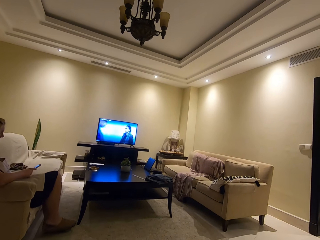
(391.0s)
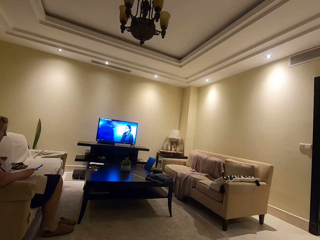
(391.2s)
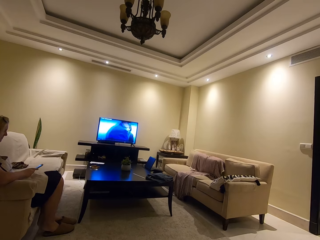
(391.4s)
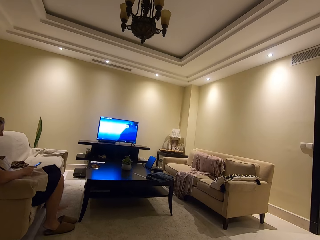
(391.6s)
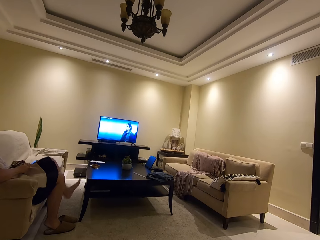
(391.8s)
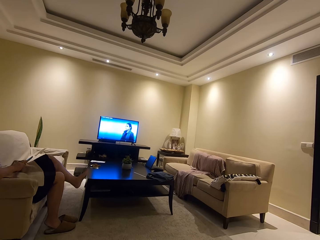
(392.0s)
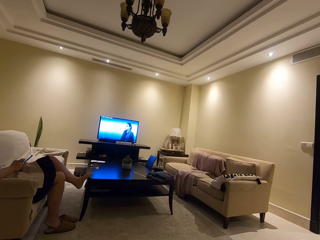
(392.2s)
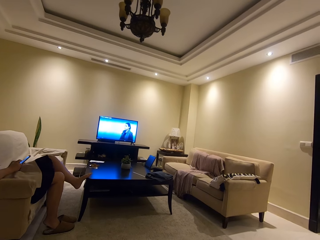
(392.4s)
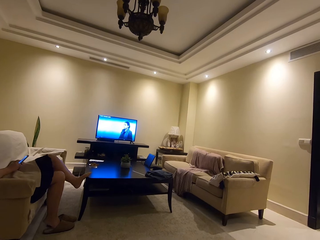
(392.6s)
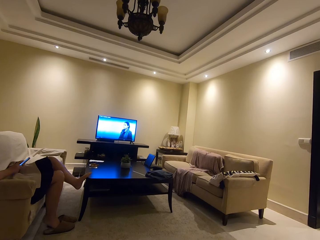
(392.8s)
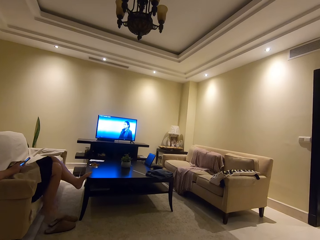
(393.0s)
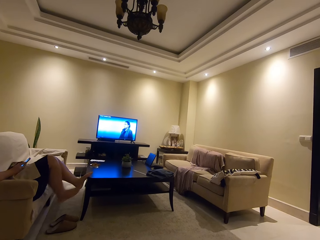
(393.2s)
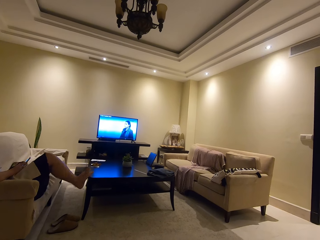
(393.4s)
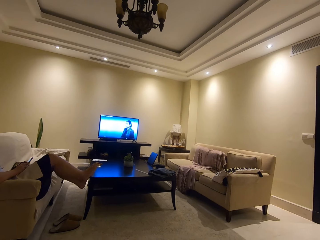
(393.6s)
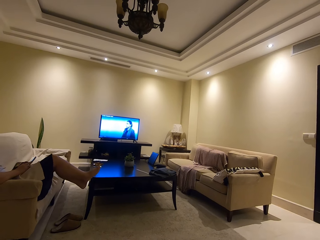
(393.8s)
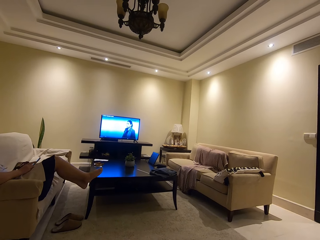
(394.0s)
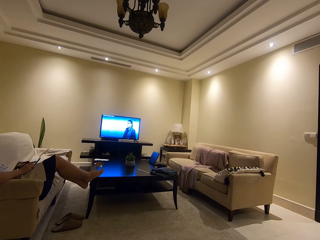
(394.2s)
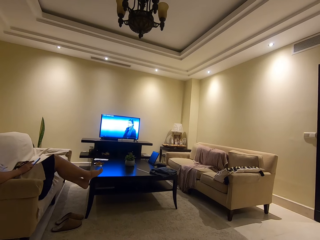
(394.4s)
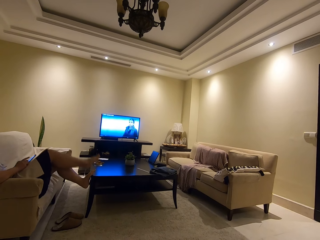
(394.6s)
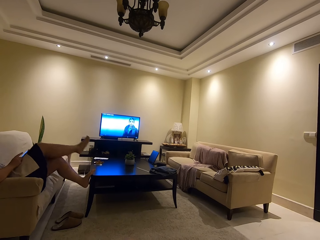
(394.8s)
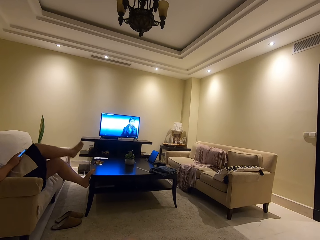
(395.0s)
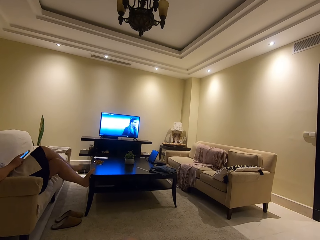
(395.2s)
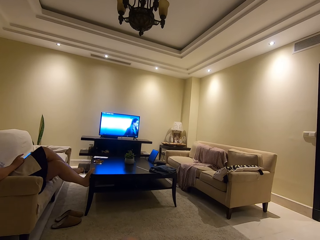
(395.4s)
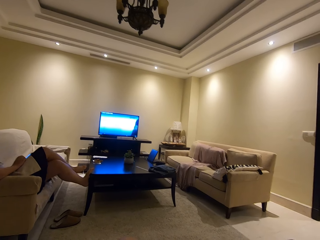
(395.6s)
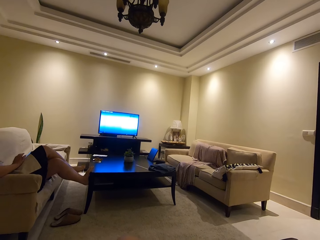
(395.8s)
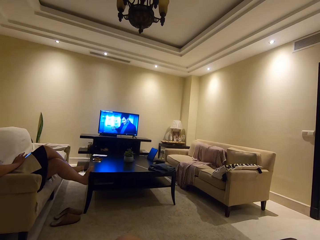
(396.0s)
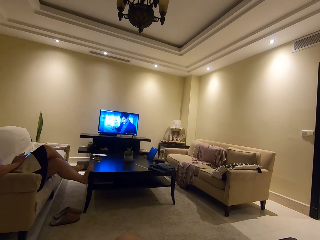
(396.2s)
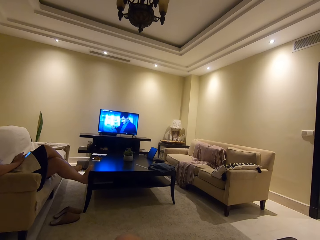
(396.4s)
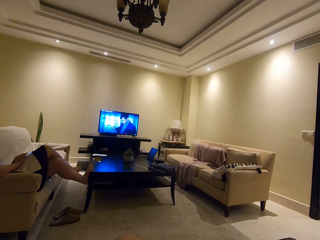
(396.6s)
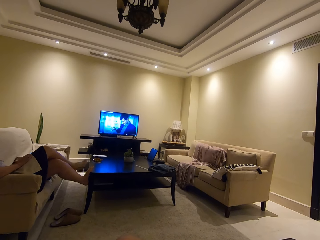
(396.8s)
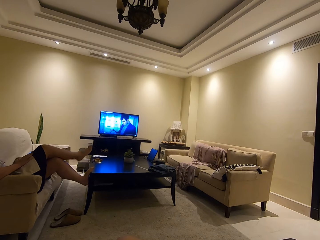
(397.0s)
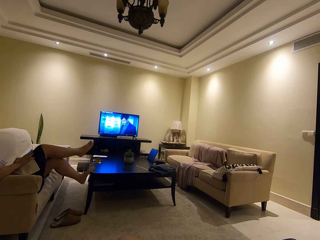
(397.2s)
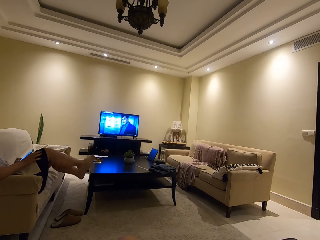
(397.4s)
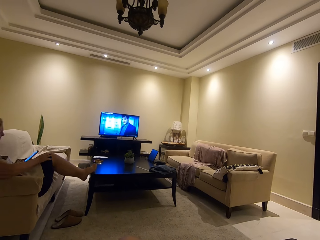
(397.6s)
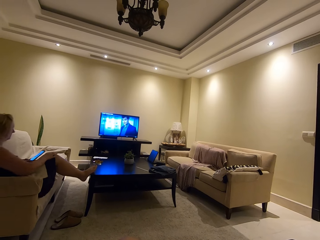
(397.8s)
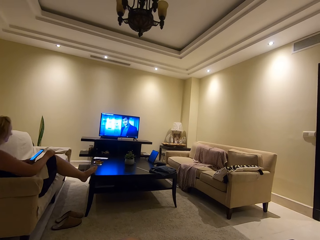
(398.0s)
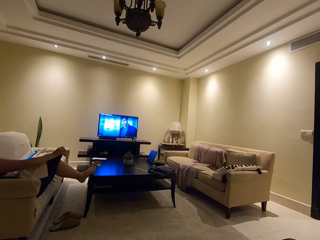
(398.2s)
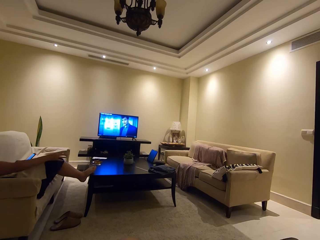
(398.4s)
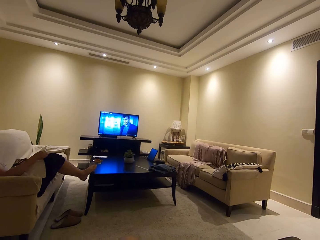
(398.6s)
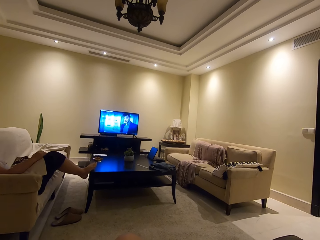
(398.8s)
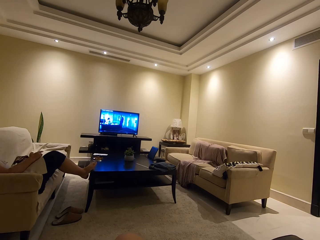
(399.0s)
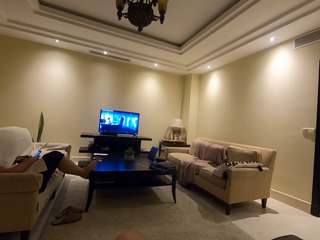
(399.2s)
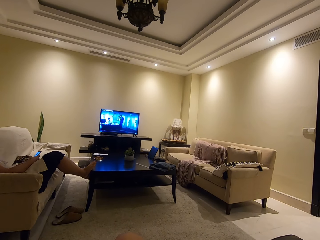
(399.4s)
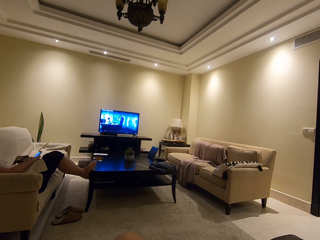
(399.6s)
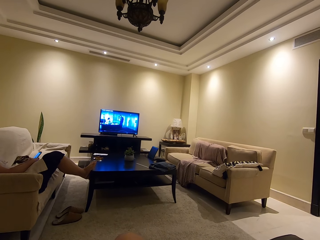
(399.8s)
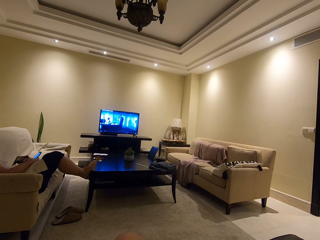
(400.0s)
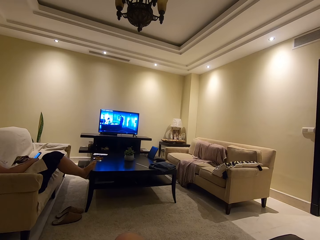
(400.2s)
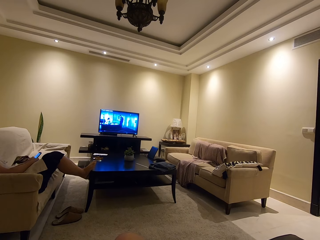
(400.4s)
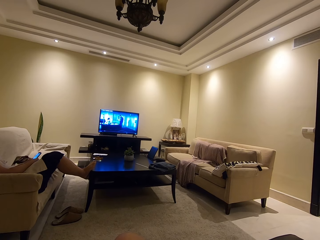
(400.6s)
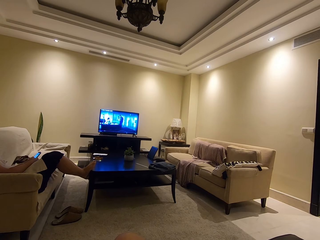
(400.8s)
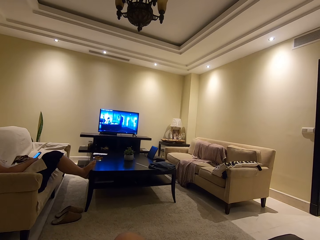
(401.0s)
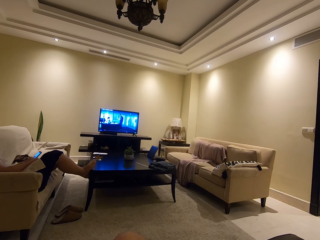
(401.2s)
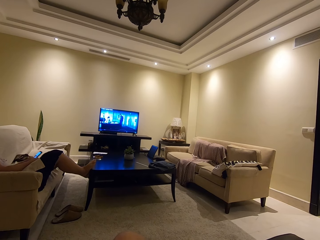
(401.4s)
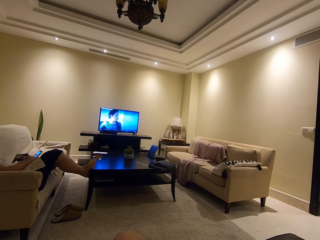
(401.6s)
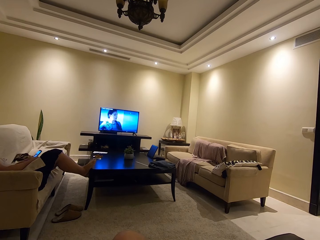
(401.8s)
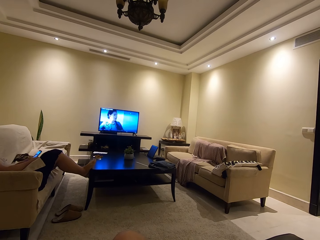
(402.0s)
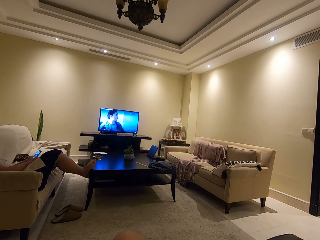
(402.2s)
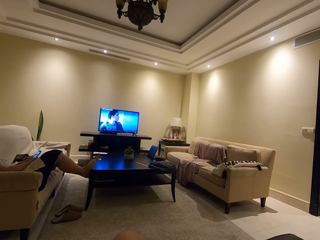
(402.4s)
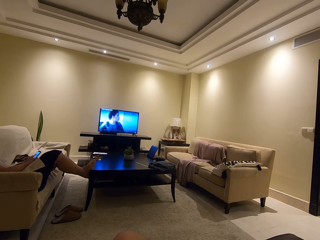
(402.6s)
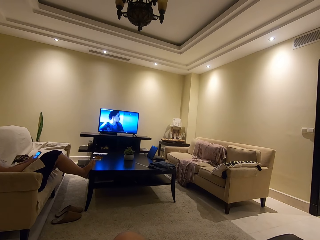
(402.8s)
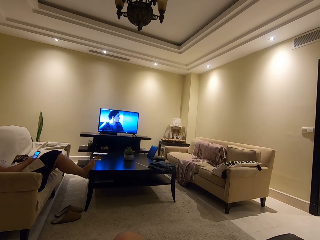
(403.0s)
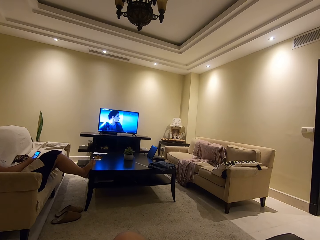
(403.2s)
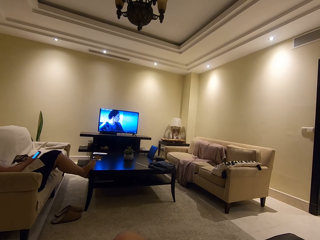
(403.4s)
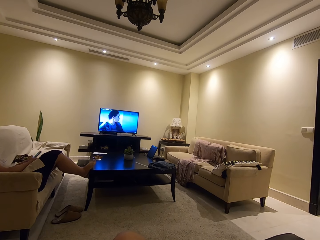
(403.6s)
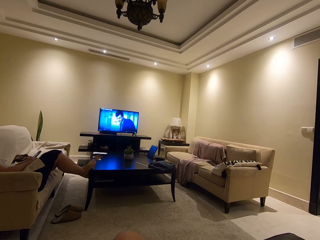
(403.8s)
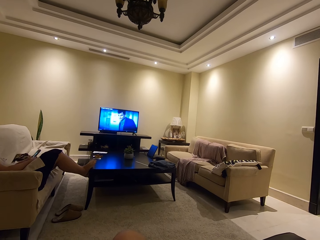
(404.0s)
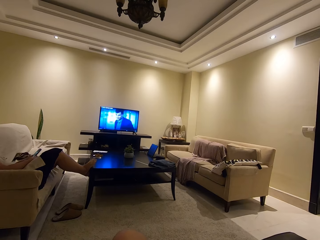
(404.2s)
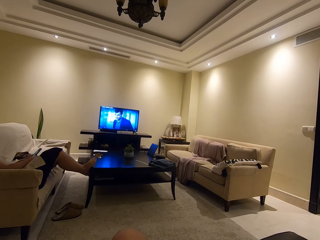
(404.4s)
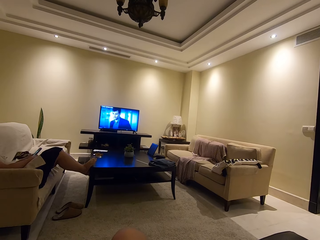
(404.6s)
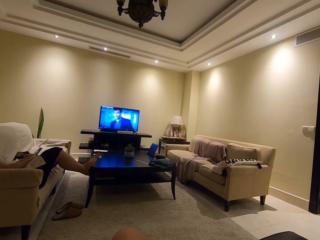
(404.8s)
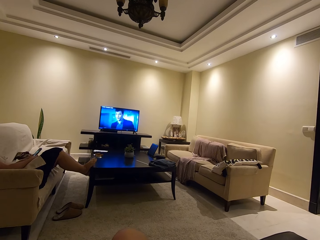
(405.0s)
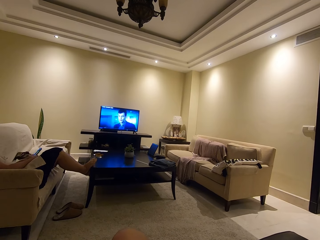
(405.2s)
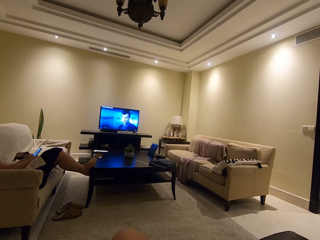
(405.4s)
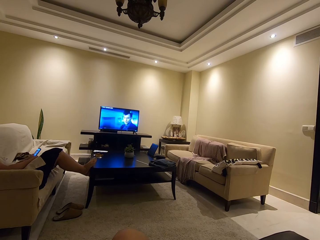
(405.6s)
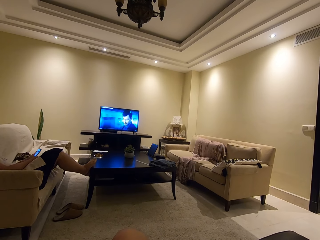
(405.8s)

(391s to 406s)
A lady sits well. The lady puts legs on the table. The lady crosses her legs. The lady leans legs on the table. The lady crosses her legs again. The lady scrolls on the phone. The lady leans legs on the table. The lady pulls her dress. The lady stretches her clothes. The lady scrolls on the phone. The camera wearer watches television.

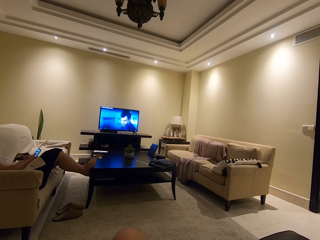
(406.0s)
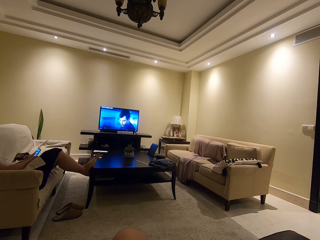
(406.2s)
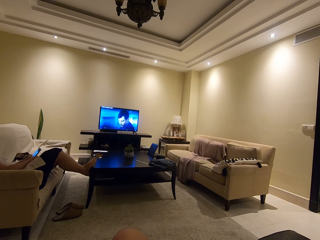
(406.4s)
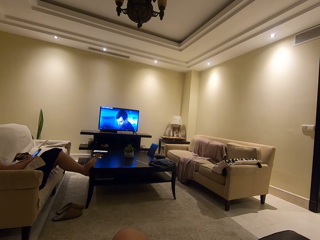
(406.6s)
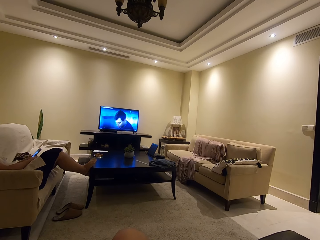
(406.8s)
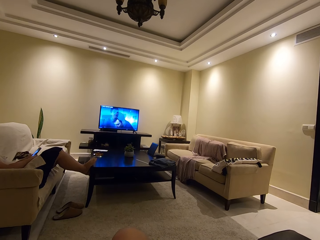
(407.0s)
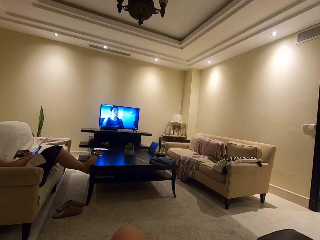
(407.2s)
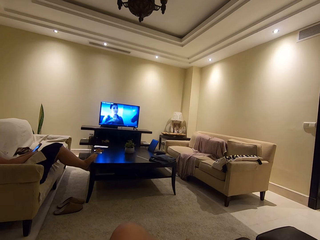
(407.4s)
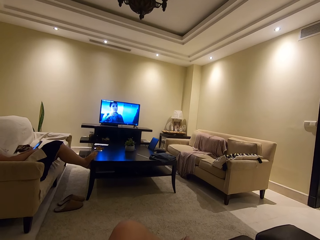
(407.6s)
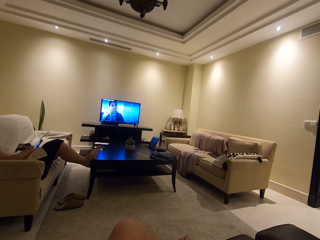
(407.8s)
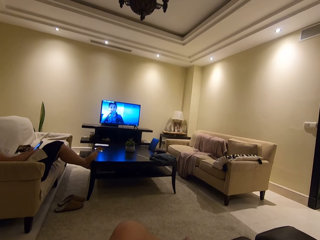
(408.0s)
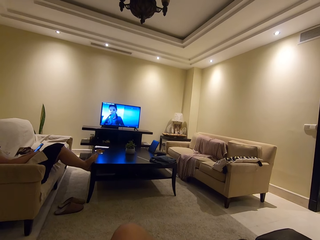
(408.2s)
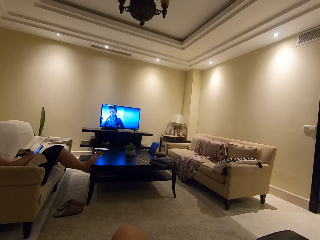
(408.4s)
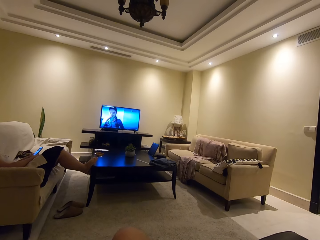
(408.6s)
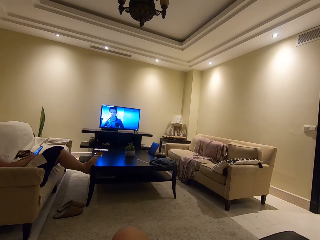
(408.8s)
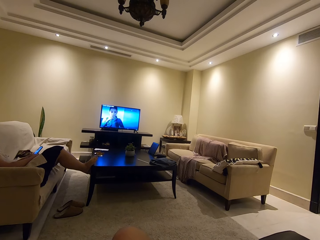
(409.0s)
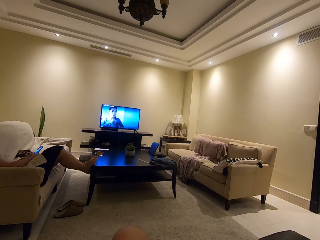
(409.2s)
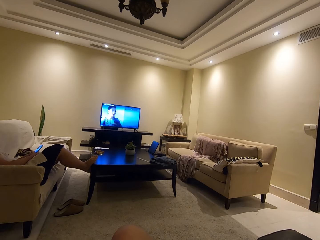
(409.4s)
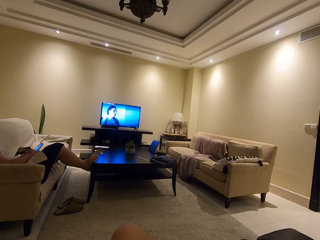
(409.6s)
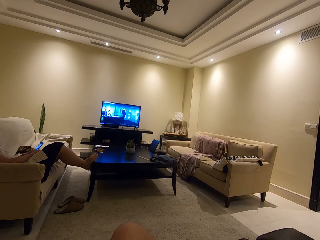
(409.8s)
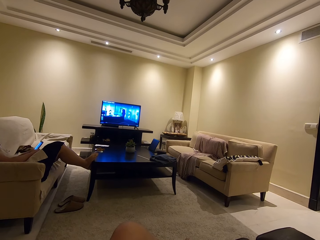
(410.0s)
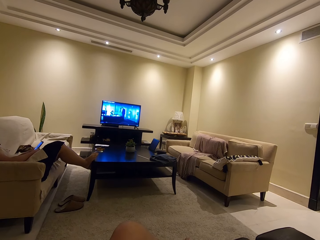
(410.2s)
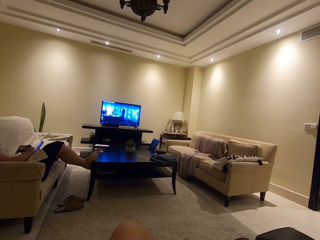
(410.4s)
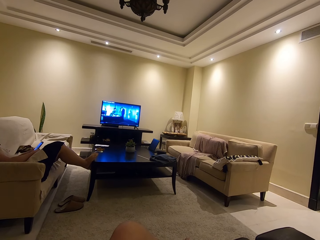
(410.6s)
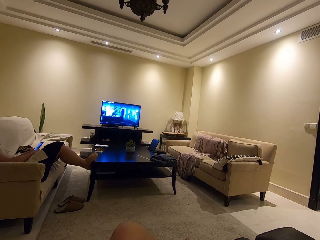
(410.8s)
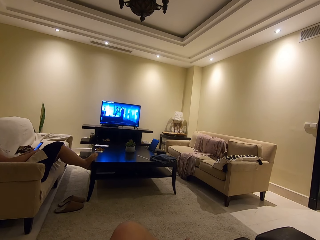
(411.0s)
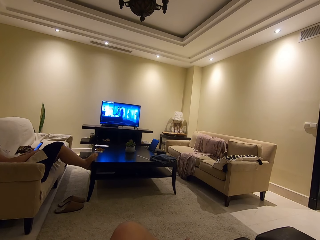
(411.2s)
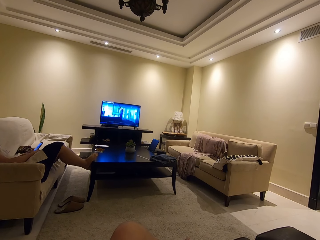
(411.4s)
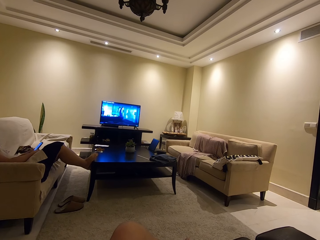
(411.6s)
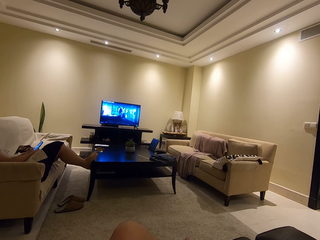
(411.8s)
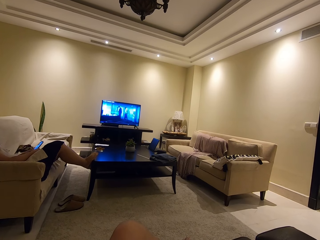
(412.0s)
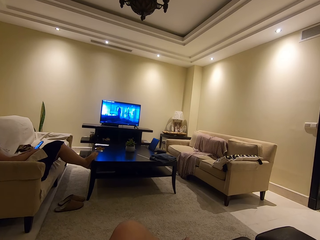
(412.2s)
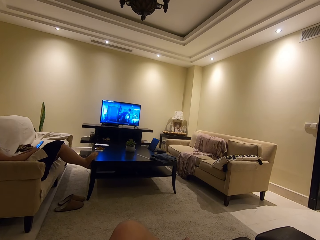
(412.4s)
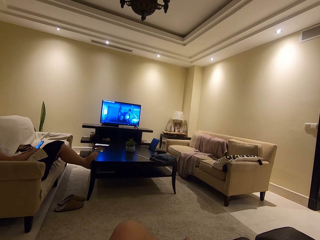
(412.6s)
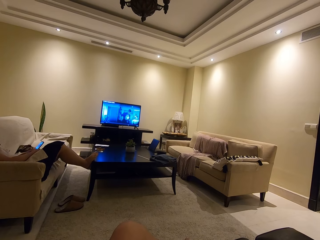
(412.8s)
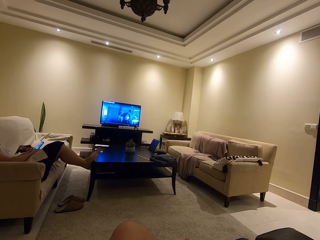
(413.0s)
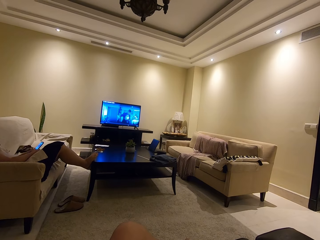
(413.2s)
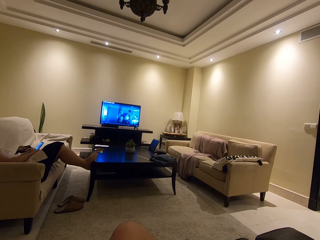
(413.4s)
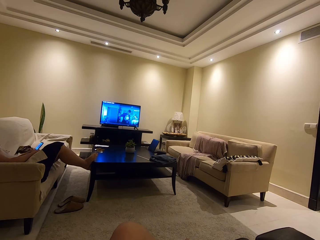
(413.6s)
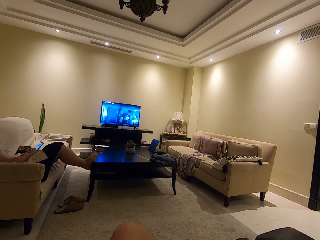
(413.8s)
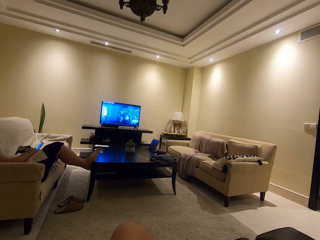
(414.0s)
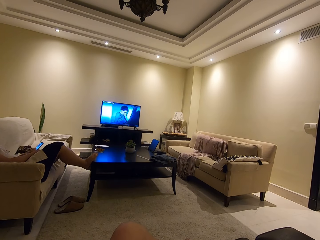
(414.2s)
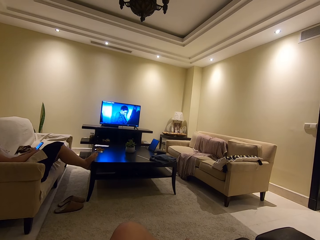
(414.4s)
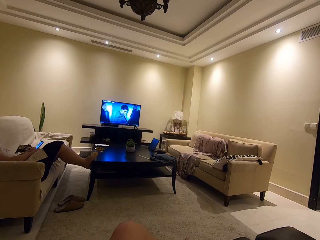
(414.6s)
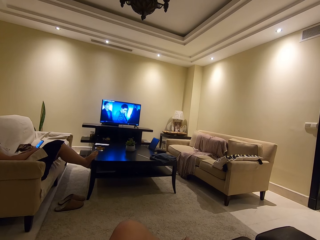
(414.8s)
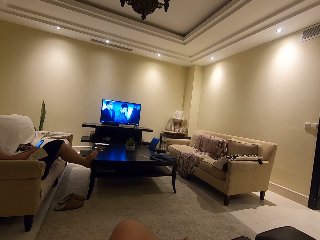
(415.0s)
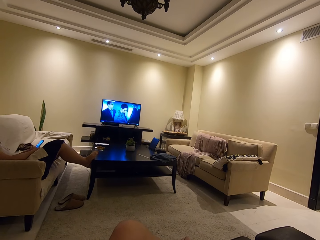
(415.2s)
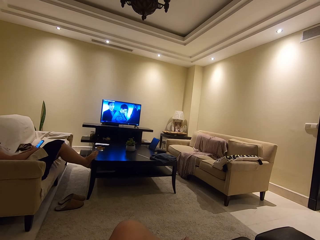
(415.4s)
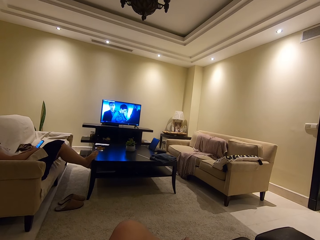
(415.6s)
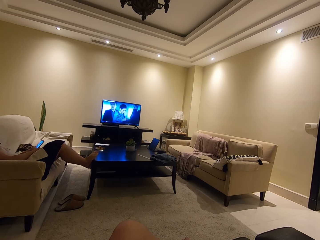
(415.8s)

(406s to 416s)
The camera wearer watches television.
